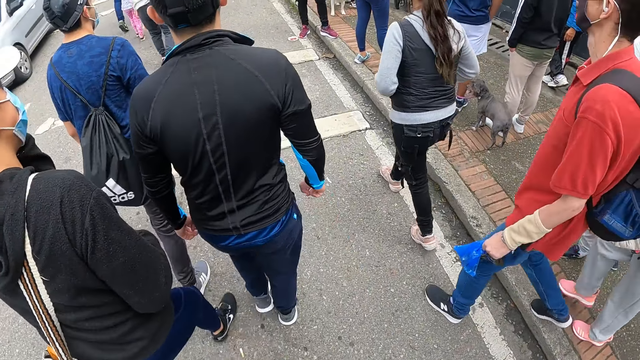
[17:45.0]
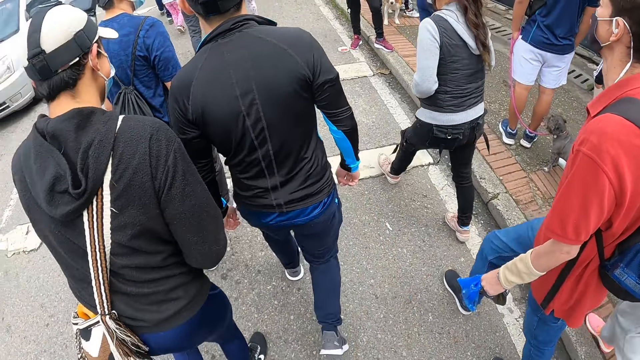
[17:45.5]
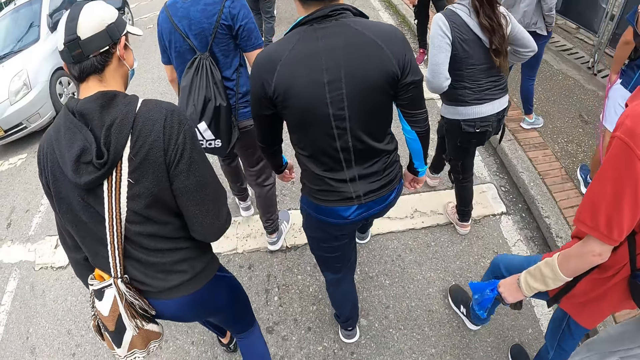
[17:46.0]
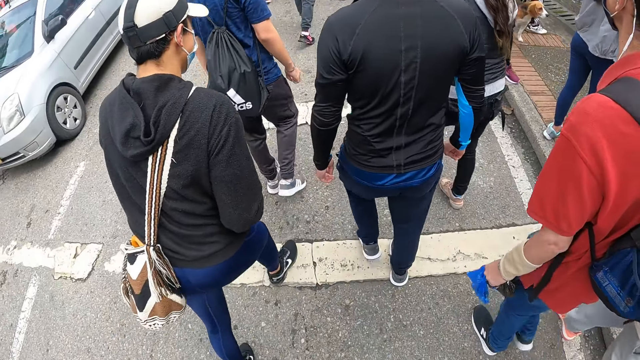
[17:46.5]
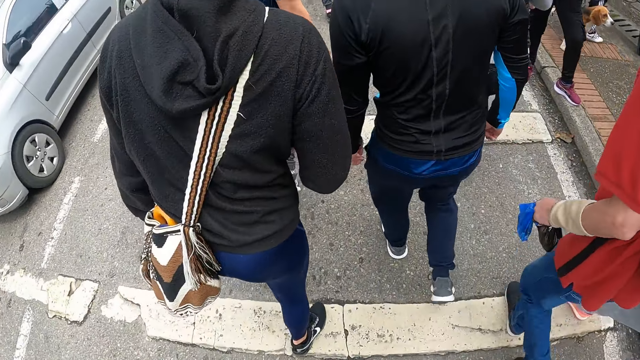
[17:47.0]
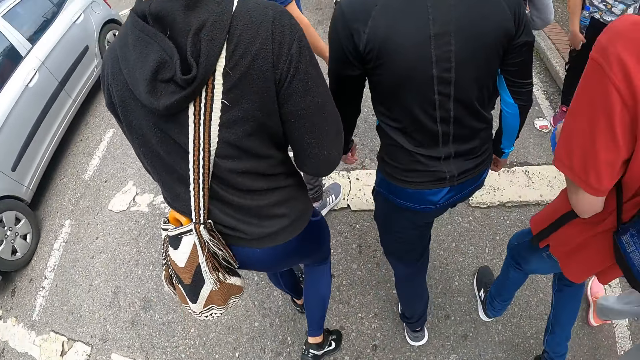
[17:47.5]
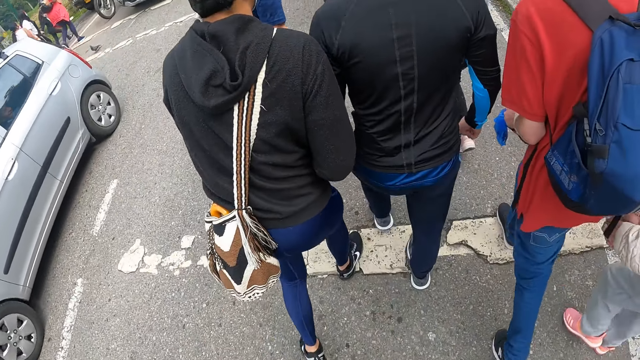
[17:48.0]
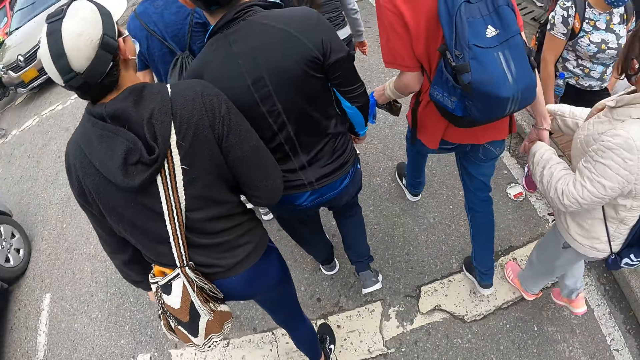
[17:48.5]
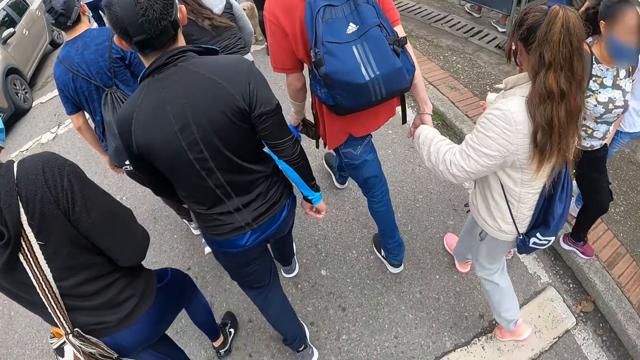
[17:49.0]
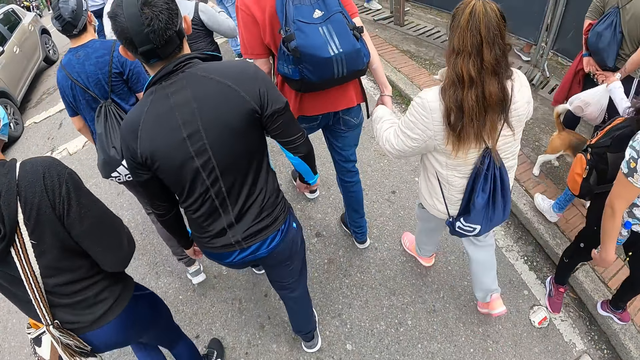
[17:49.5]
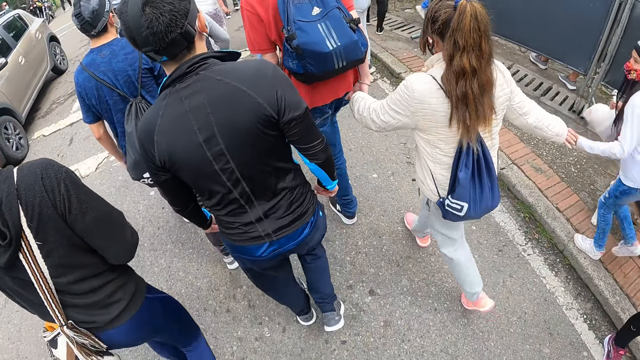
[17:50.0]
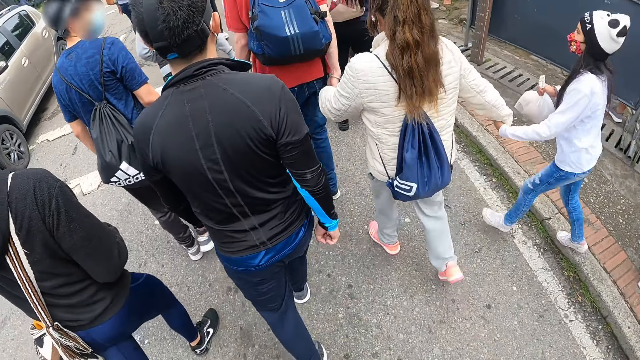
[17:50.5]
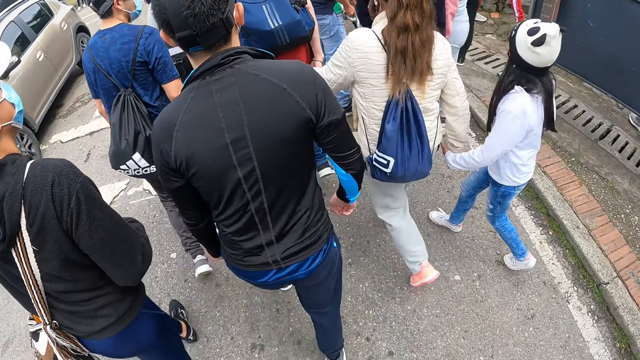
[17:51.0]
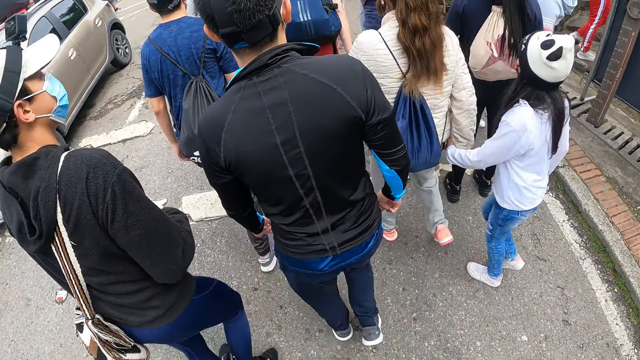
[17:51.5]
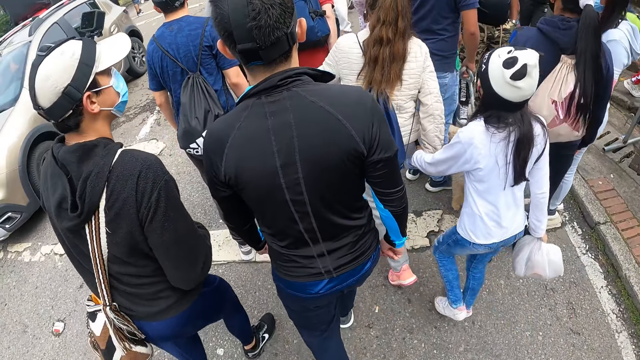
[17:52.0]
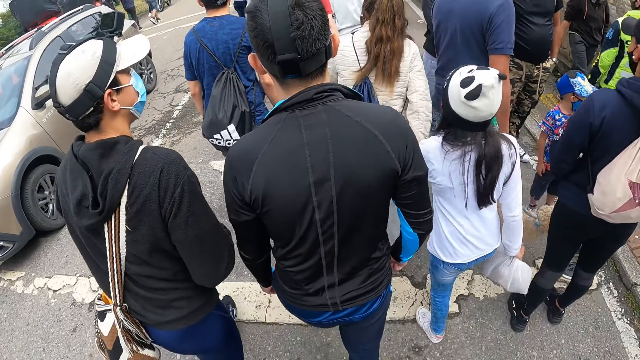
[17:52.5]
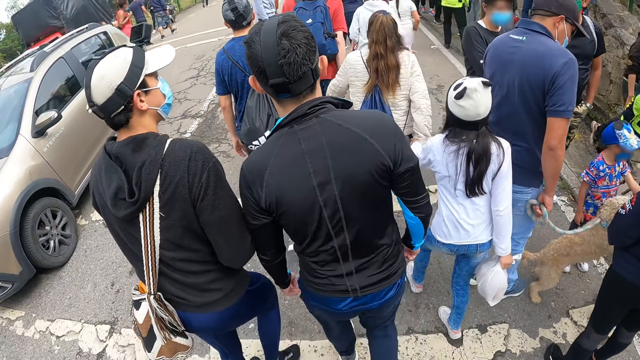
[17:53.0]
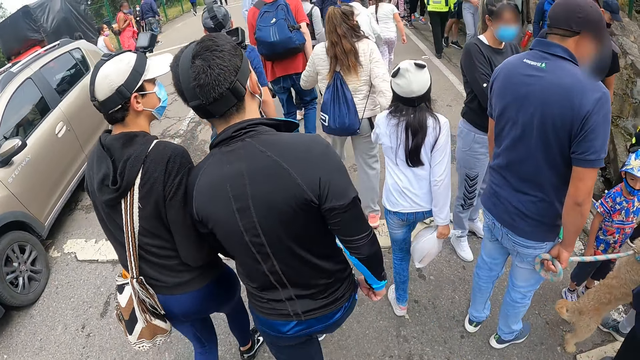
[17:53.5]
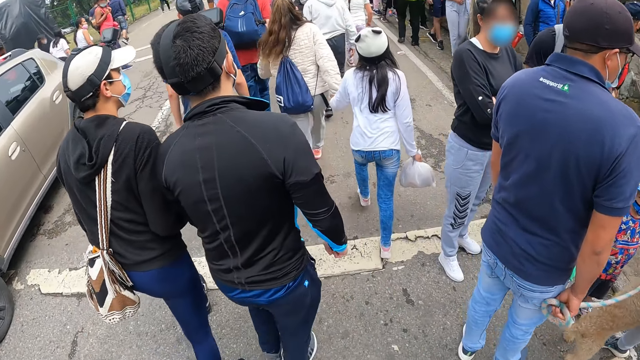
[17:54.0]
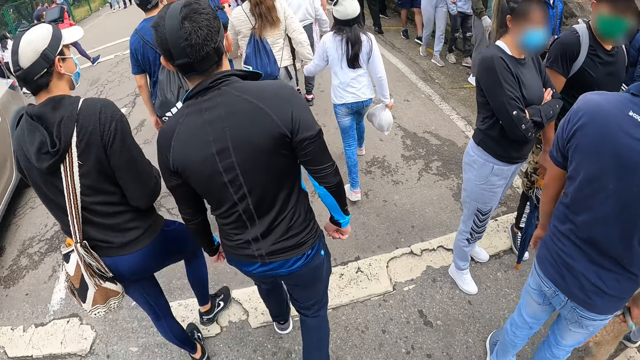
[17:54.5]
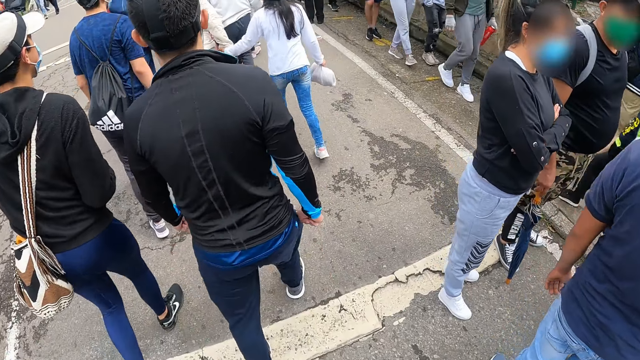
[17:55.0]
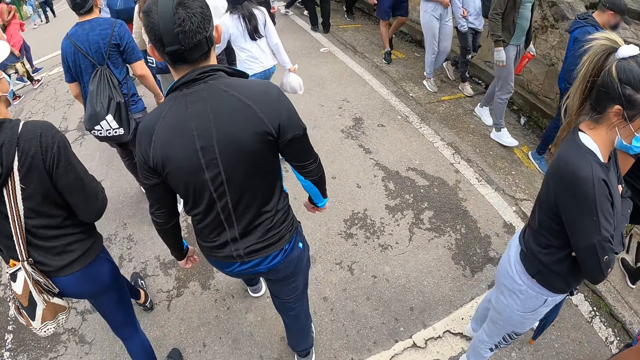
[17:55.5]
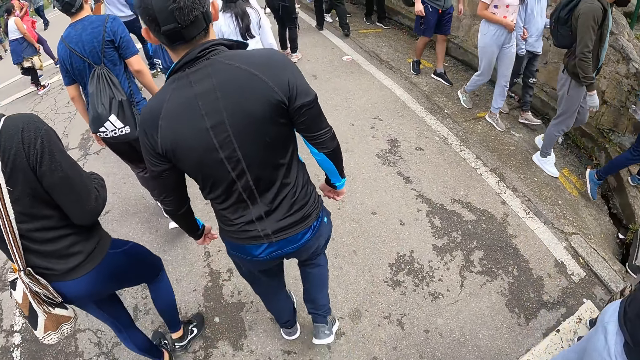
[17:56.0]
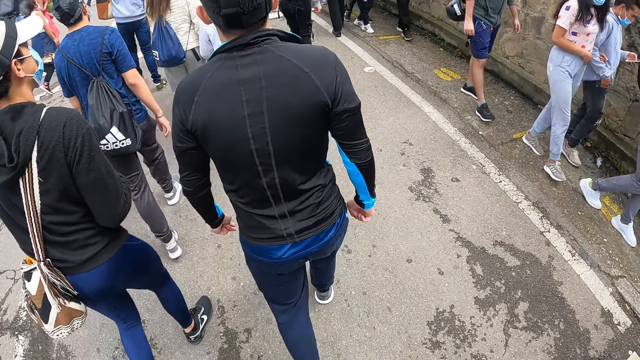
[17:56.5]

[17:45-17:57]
Several people walk past the camera wearer.

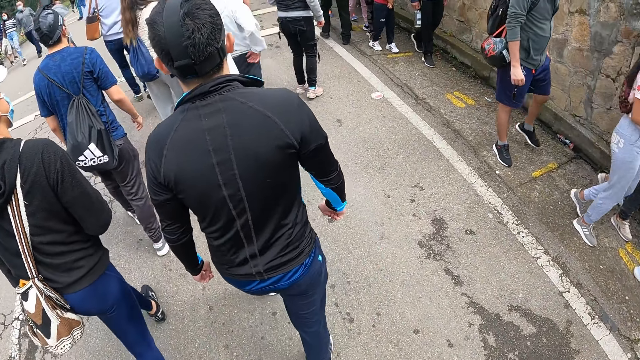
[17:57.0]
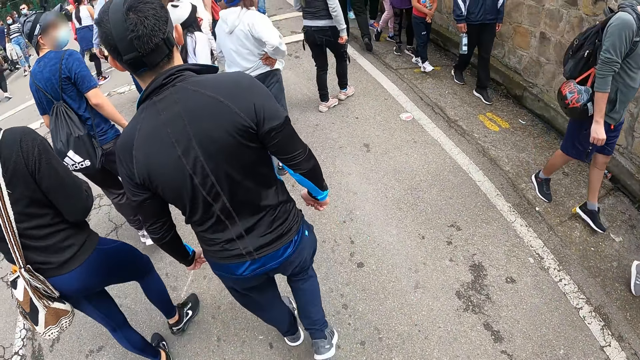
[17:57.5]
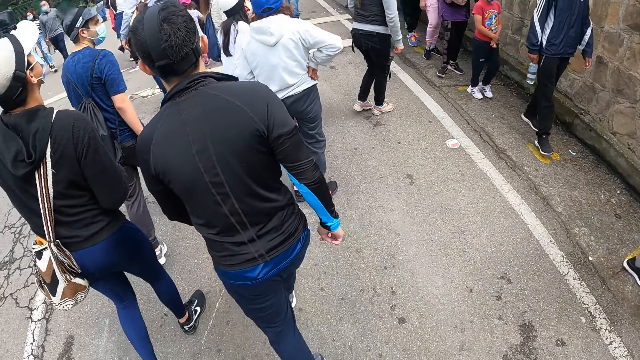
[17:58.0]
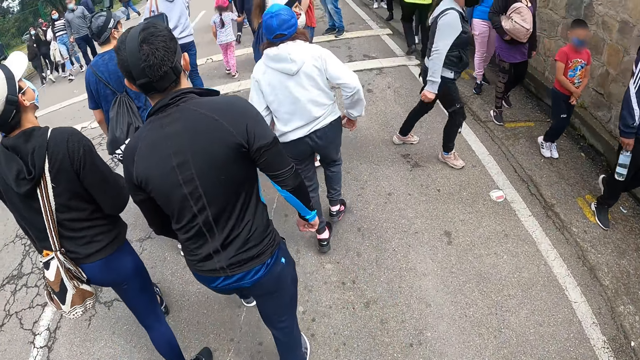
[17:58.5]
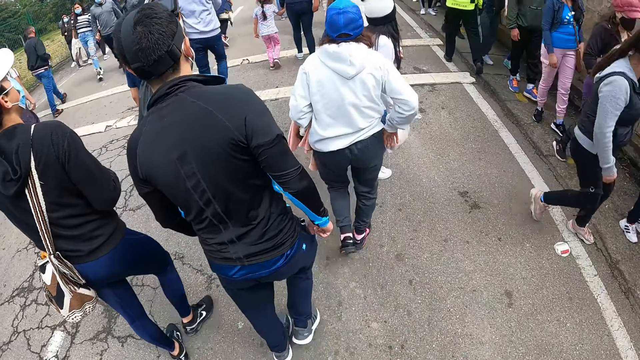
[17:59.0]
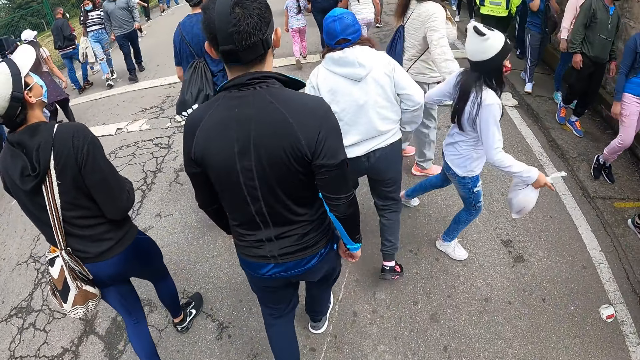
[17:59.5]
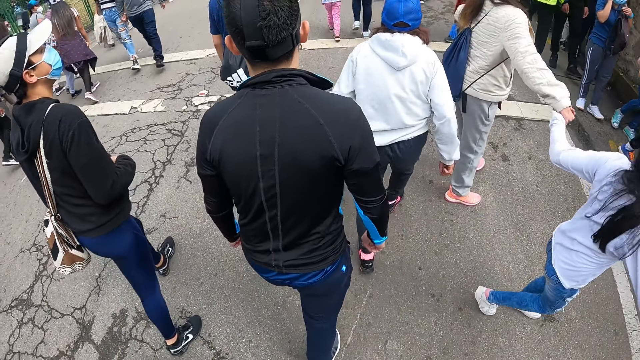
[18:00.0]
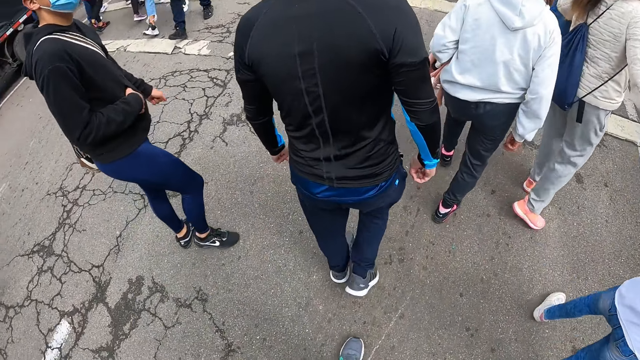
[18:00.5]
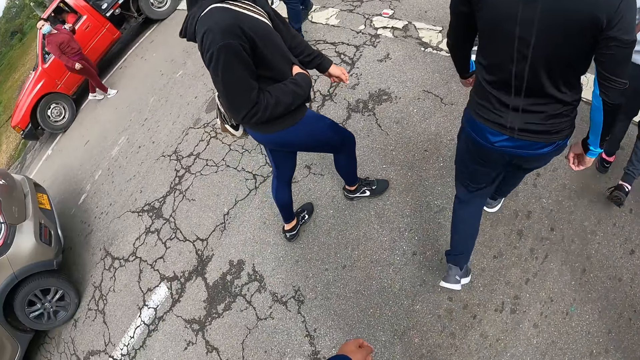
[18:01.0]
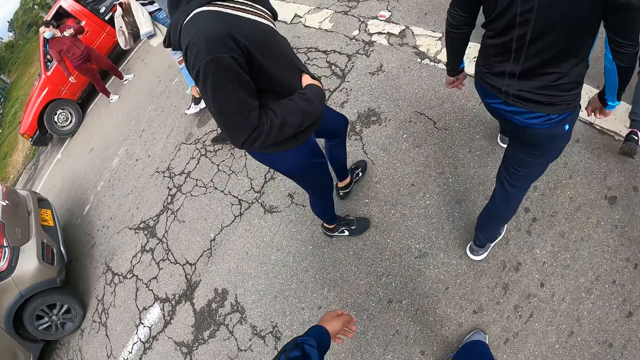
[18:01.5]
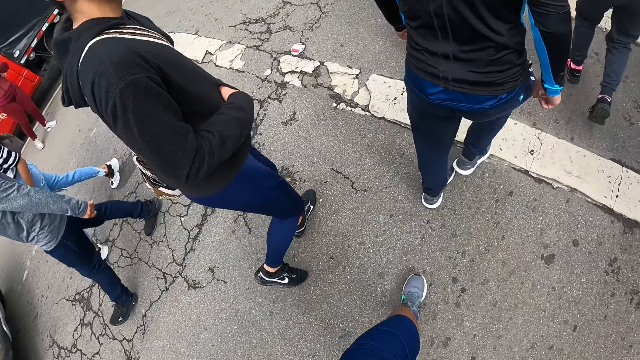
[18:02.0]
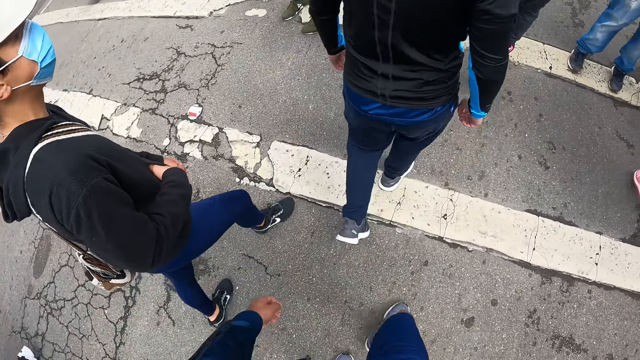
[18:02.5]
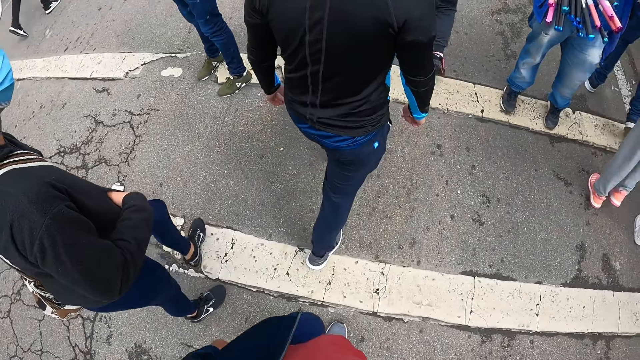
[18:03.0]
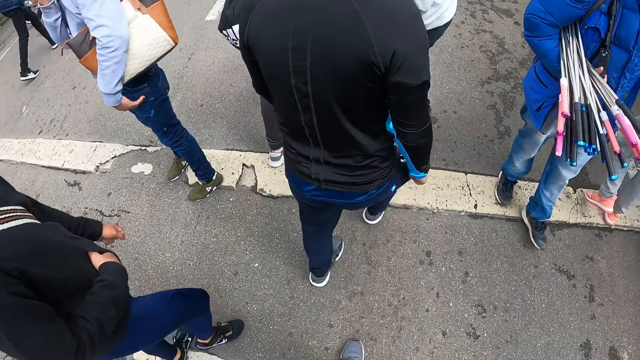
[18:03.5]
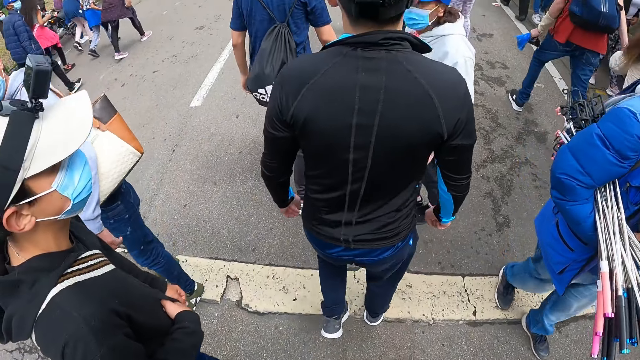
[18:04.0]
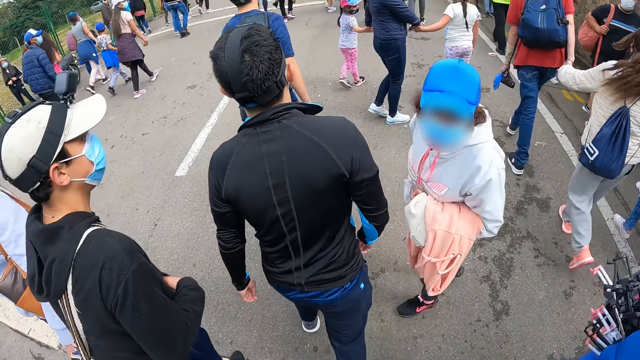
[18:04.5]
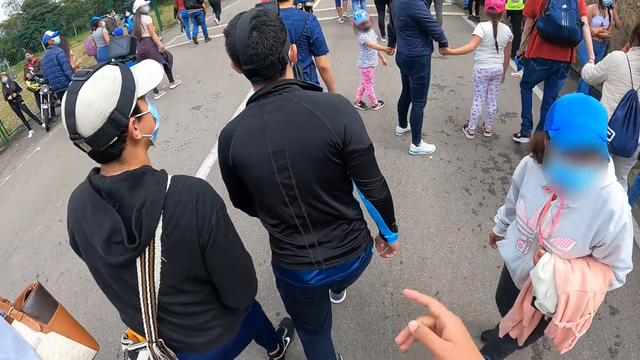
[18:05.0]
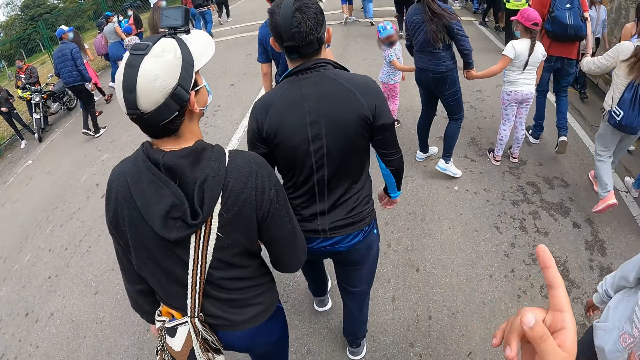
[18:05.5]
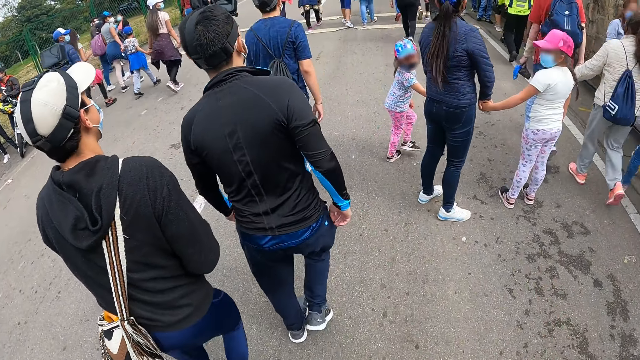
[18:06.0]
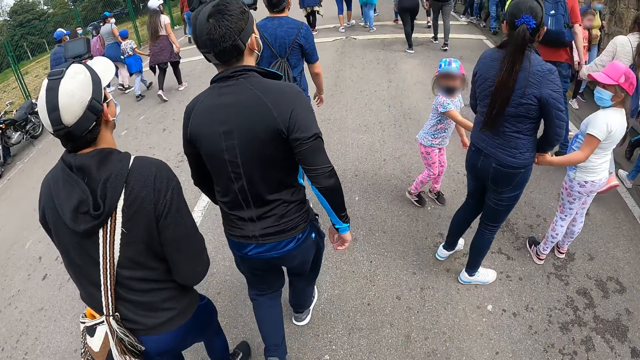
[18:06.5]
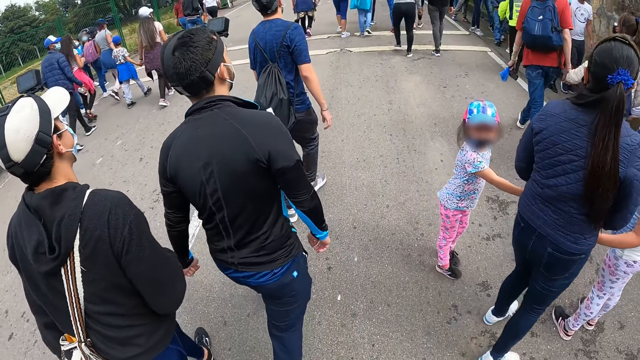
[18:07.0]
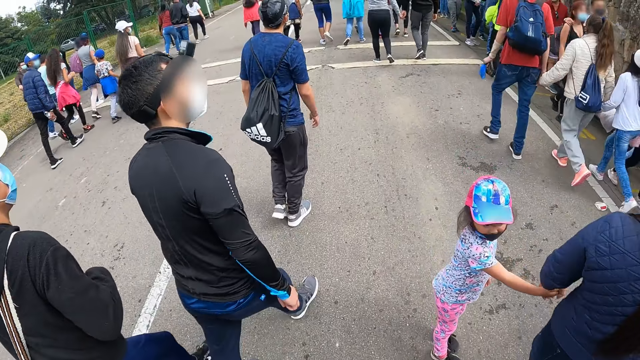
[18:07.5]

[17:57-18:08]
The camera wearer raises a hand. They walk on the streets.
